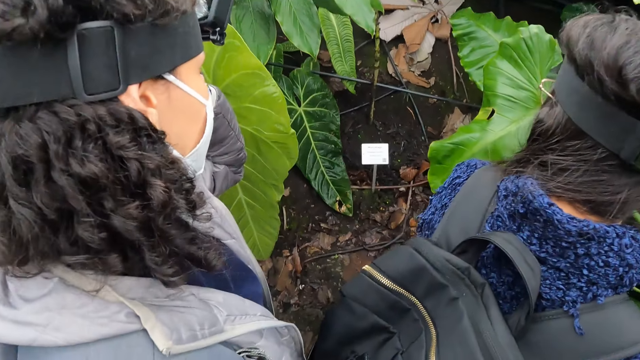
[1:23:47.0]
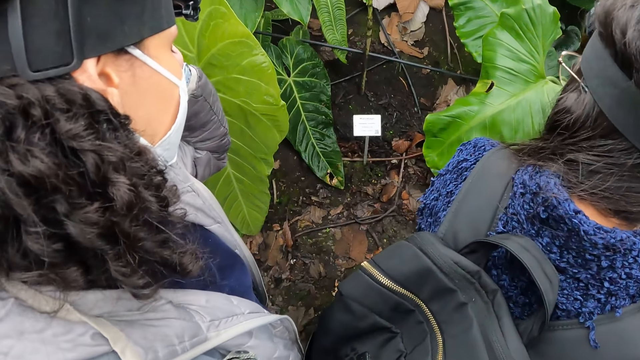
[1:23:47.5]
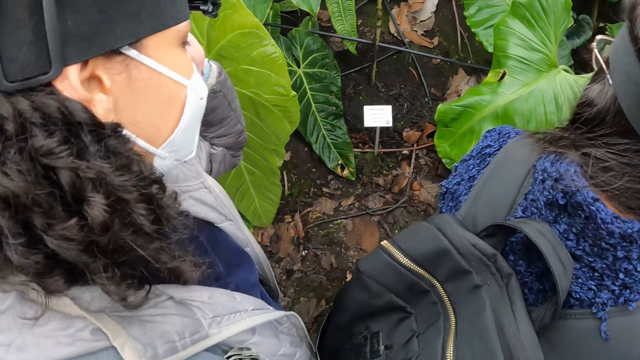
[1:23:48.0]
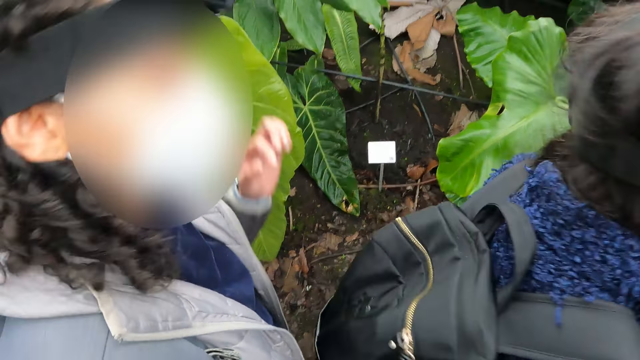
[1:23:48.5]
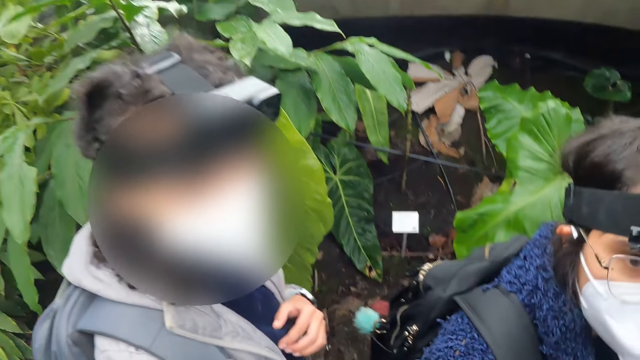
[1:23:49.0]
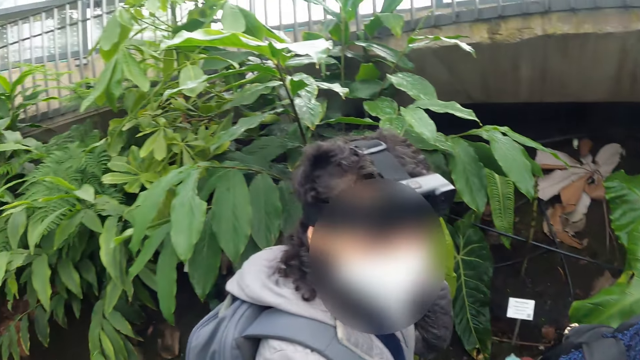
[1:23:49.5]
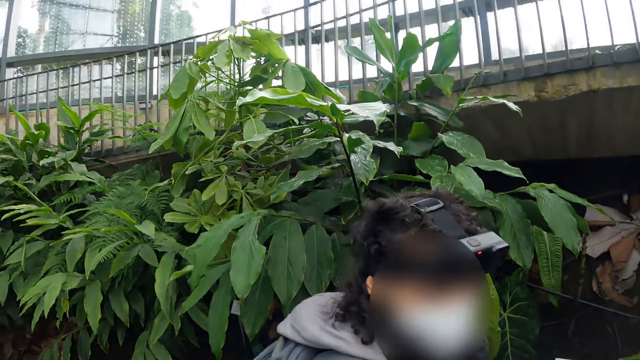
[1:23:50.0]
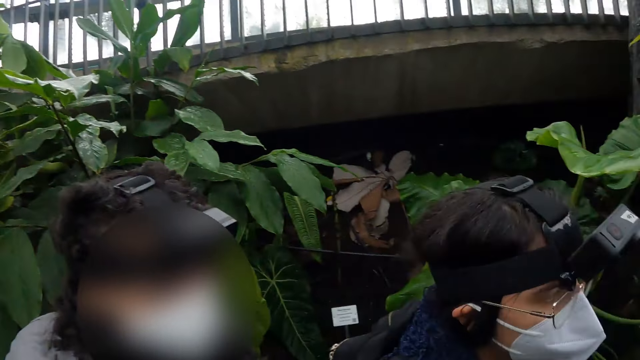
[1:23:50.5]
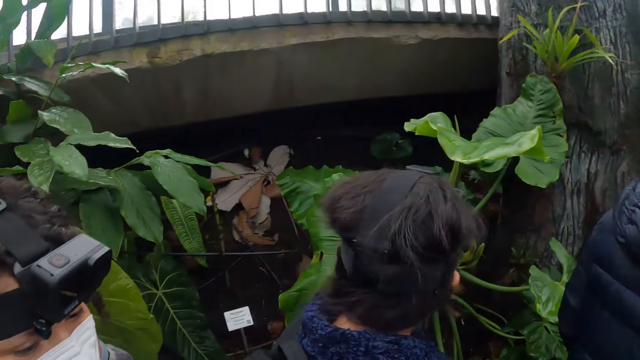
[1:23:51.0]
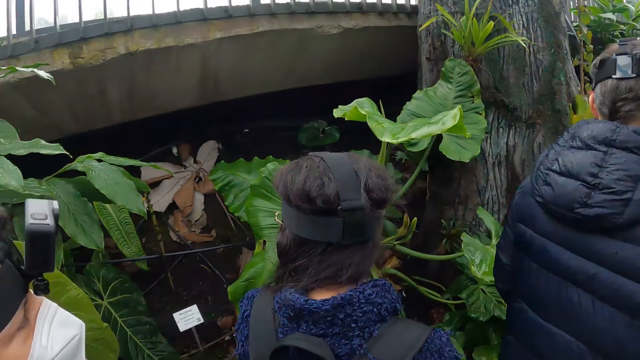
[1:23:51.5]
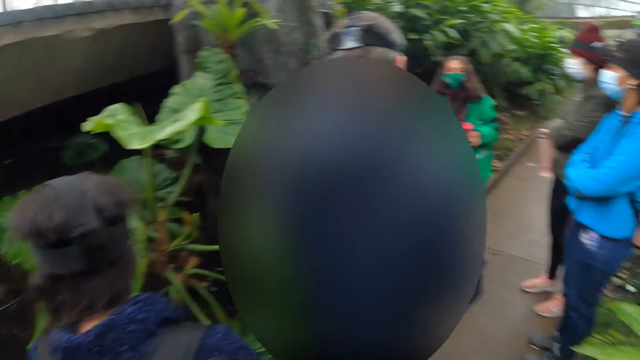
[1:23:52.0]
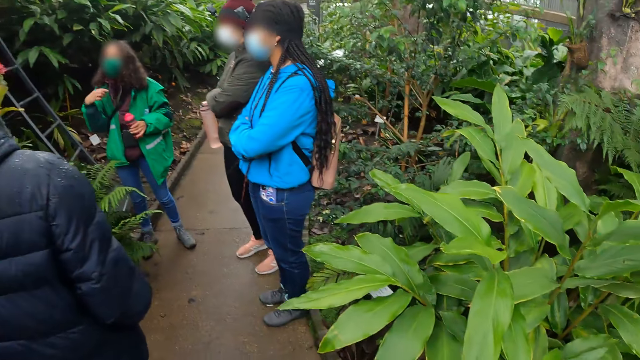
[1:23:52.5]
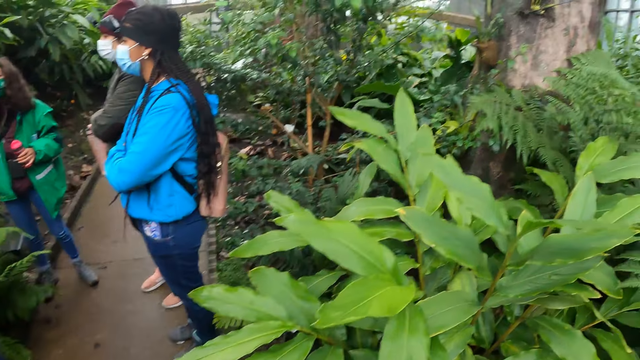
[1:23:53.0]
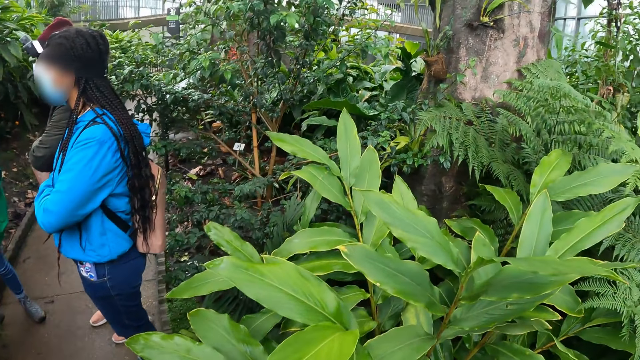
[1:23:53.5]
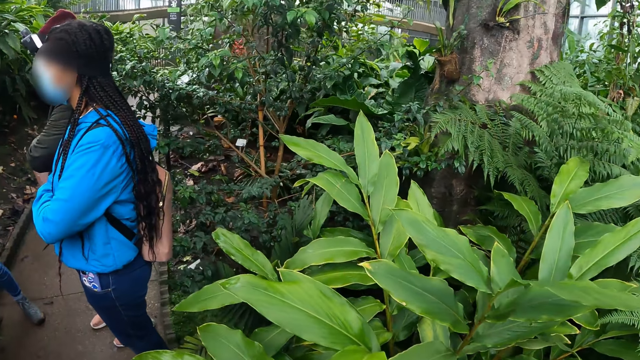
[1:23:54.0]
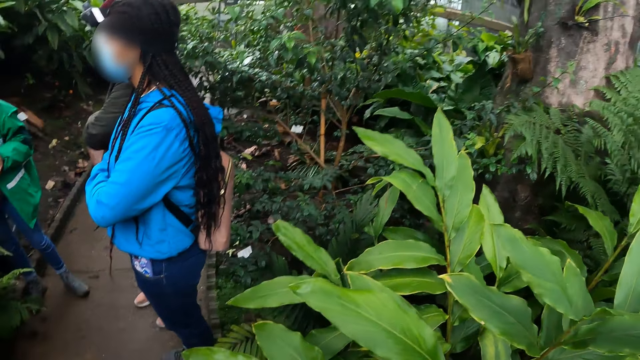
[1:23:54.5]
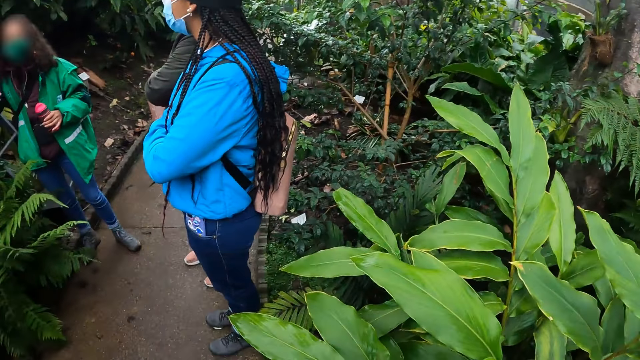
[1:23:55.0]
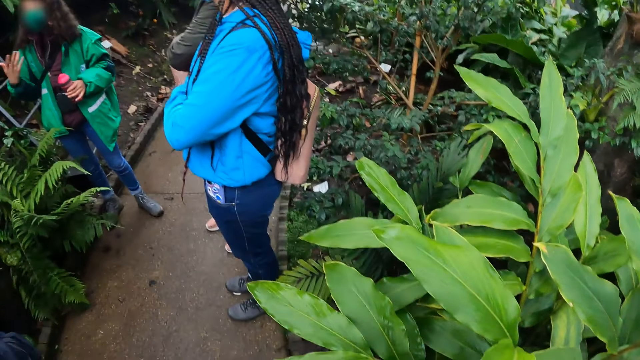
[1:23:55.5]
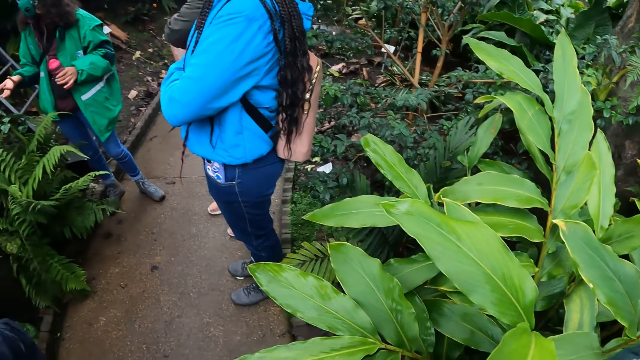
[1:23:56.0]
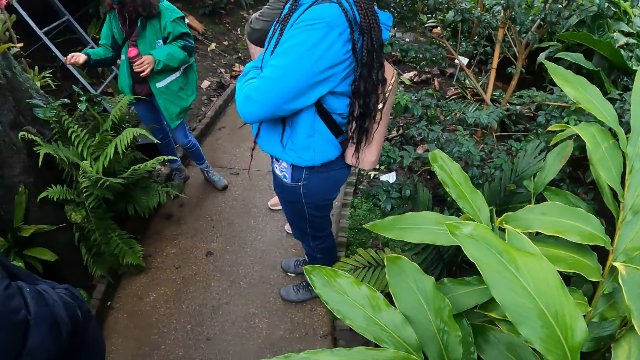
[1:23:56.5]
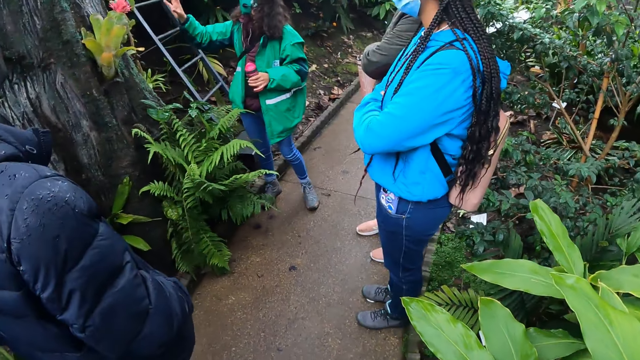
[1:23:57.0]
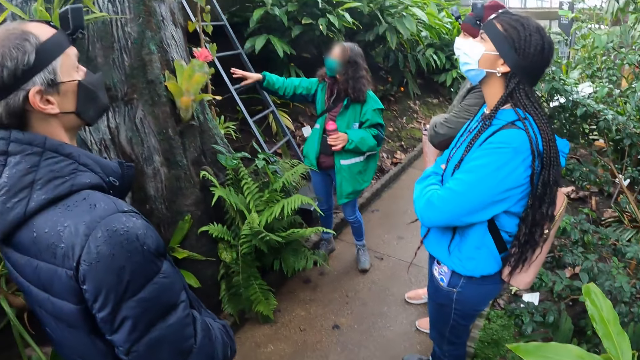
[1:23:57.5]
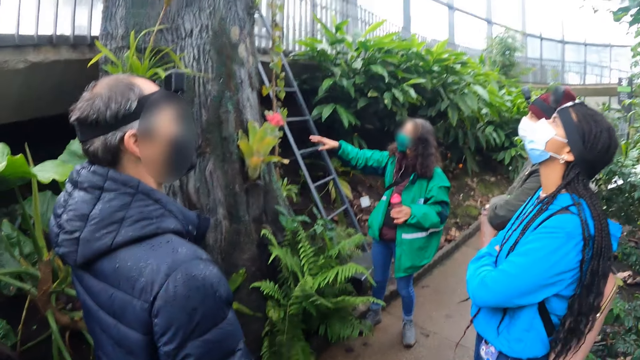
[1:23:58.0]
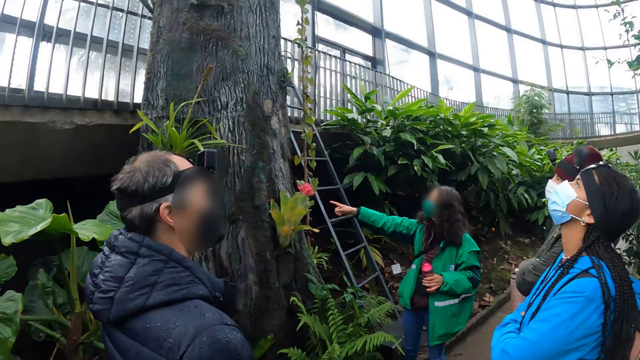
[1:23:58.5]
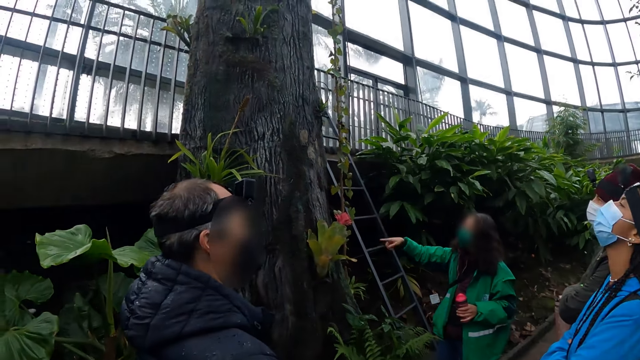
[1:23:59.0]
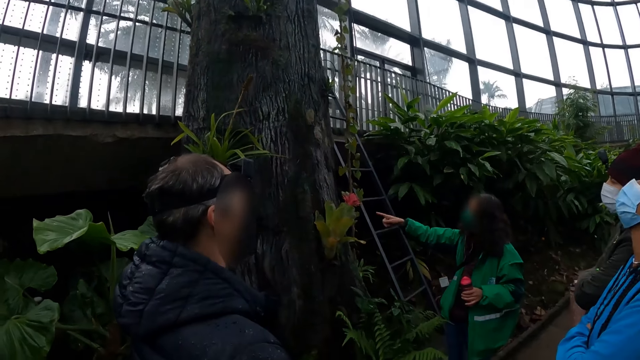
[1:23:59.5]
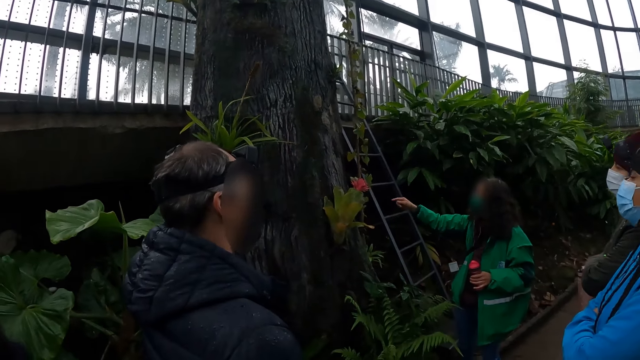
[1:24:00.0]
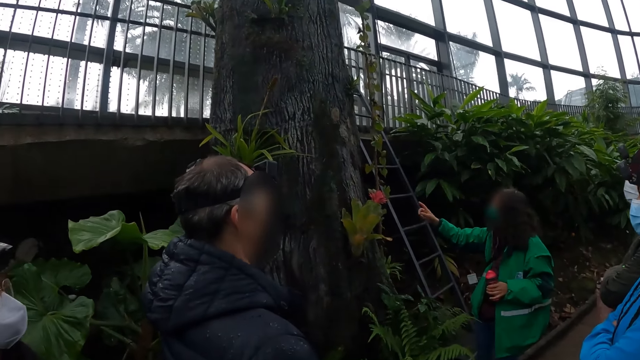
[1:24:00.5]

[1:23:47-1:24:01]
A woman adjusts her camera with her right hand. The camera wearer converses with the woman and another woman. A person looks at the camera wearer. The person touches her mask with her left hand. Another person looks to the left. A third person gestures with her right hand and points with her right hand.

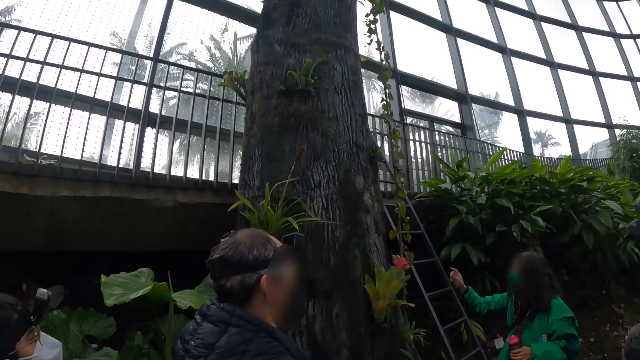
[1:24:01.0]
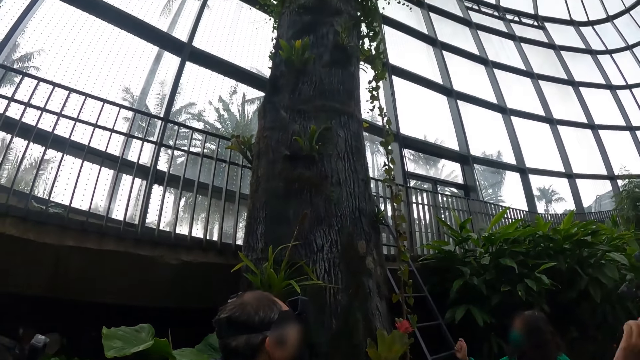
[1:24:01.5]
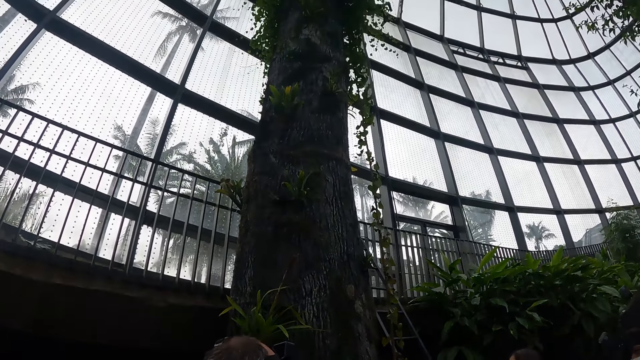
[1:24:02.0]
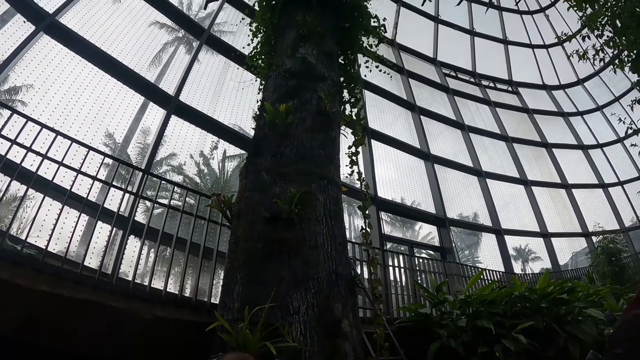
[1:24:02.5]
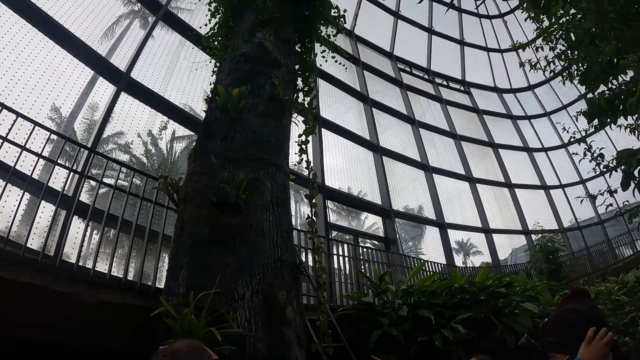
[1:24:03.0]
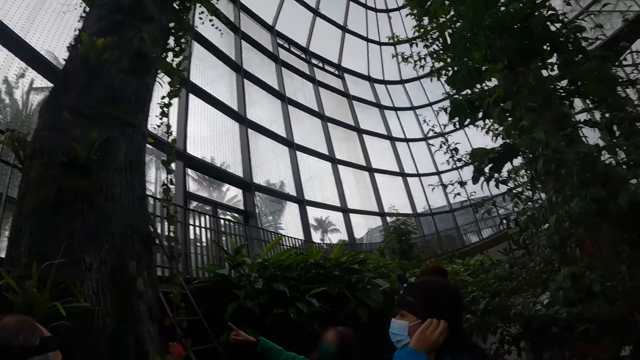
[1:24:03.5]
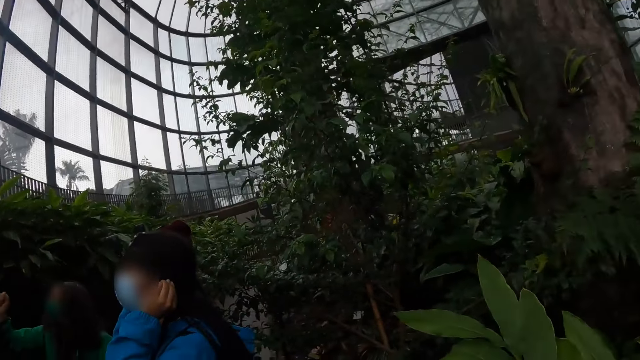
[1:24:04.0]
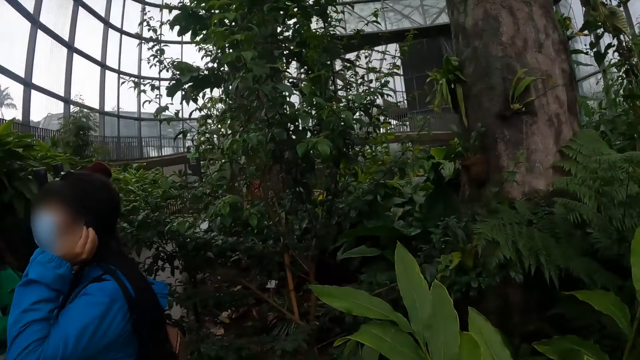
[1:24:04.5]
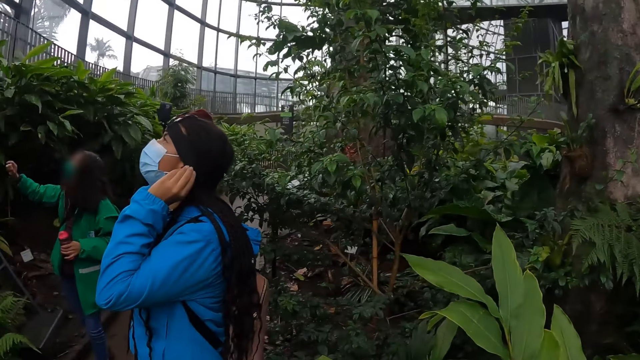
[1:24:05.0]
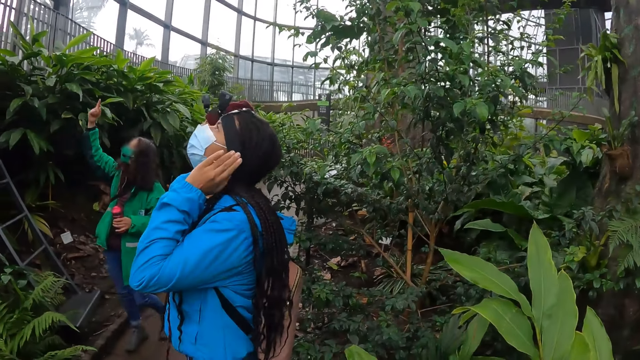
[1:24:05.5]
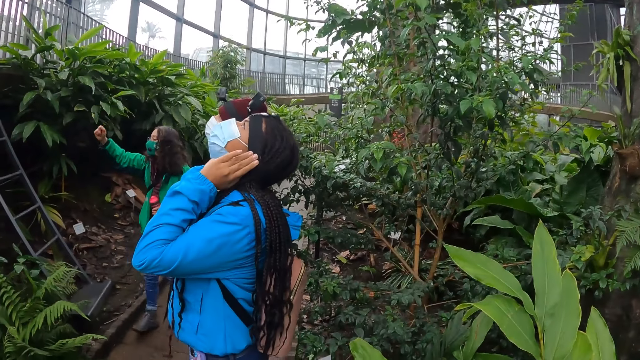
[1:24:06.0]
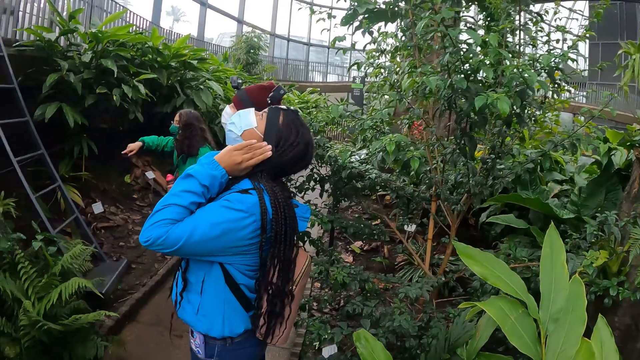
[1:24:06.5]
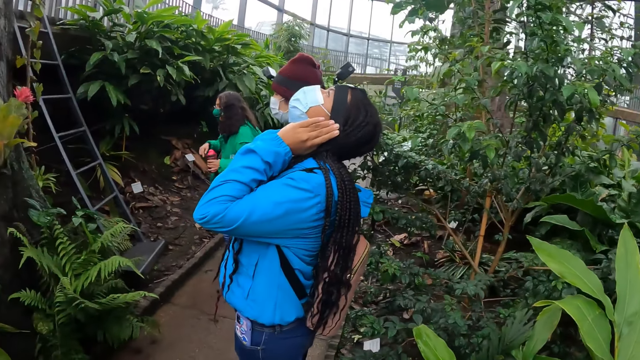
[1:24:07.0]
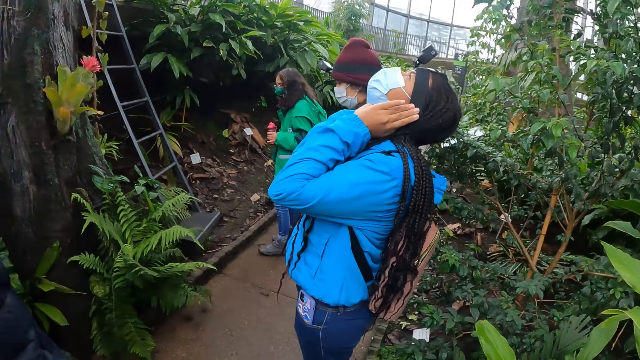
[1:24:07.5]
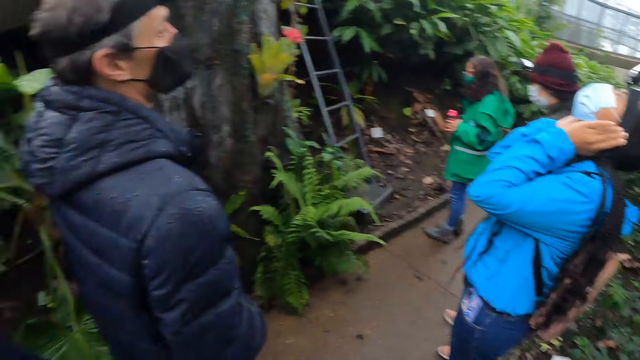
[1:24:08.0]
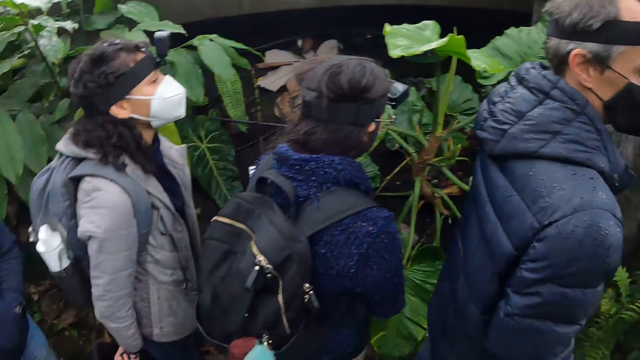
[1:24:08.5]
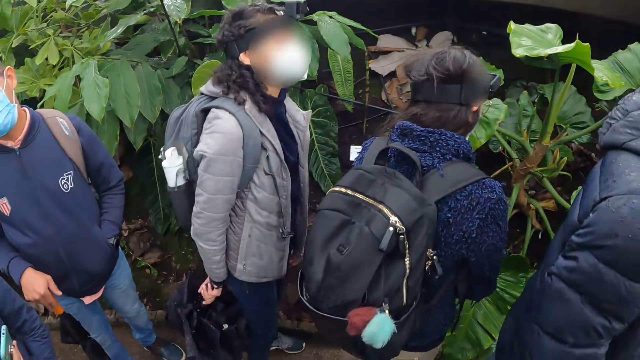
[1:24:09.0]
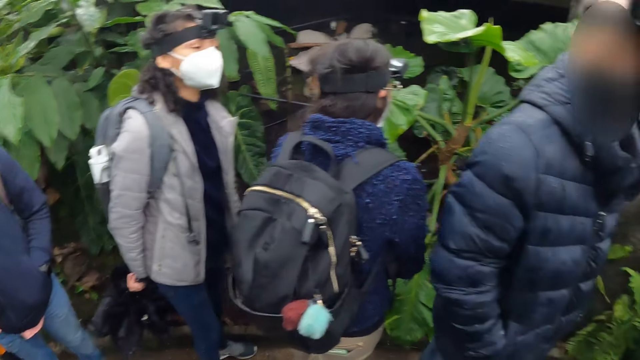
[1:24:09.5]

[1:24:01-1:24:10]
The camera wearer looks up. A person holds both ears with both hands. Another person points up. The first person looks up.
